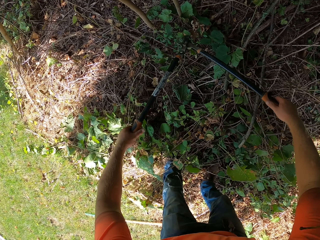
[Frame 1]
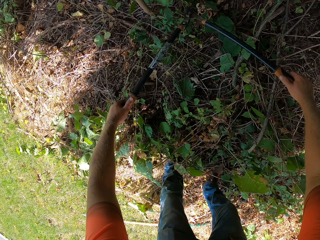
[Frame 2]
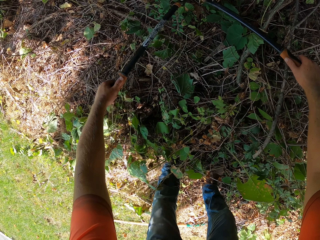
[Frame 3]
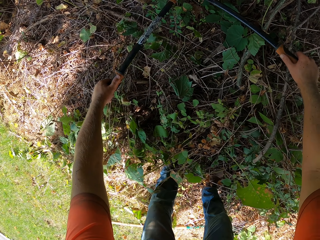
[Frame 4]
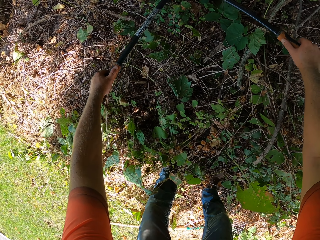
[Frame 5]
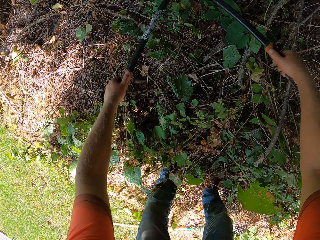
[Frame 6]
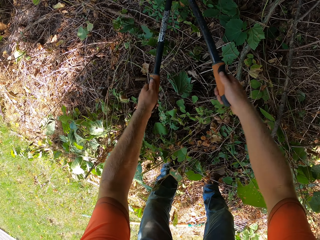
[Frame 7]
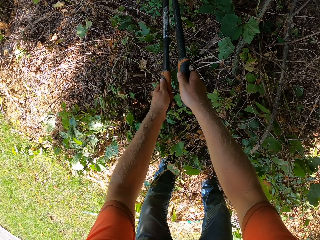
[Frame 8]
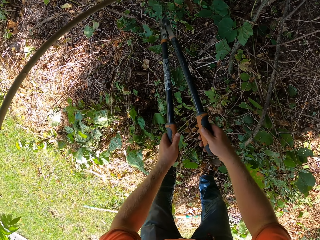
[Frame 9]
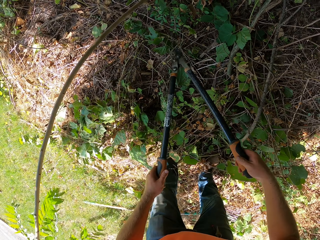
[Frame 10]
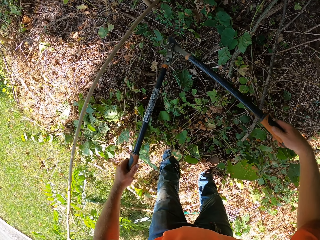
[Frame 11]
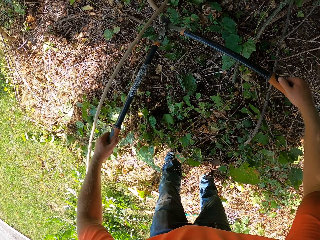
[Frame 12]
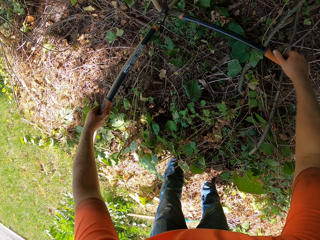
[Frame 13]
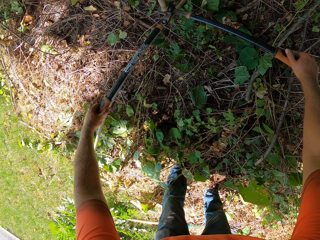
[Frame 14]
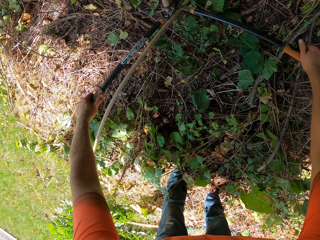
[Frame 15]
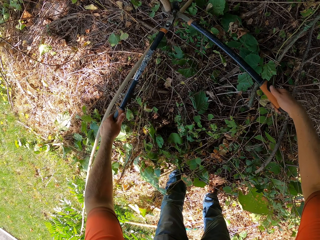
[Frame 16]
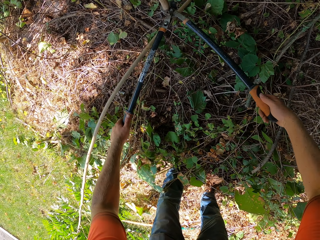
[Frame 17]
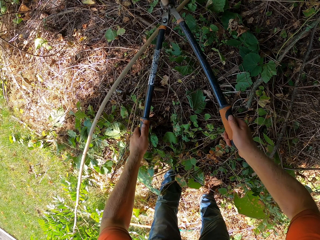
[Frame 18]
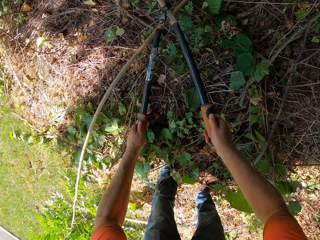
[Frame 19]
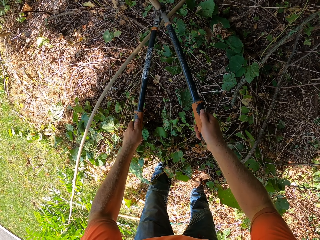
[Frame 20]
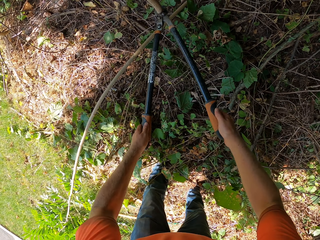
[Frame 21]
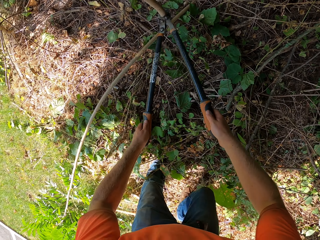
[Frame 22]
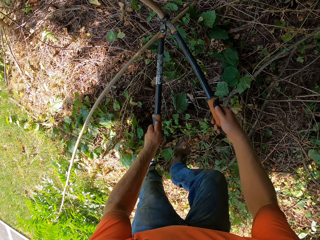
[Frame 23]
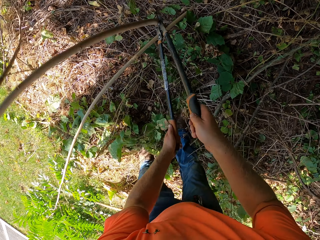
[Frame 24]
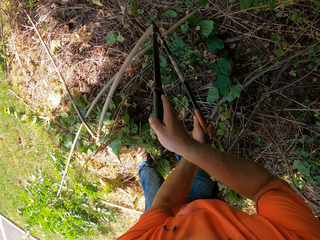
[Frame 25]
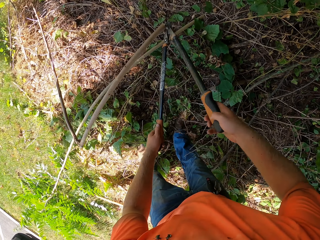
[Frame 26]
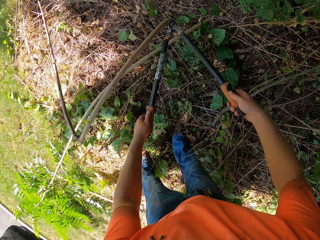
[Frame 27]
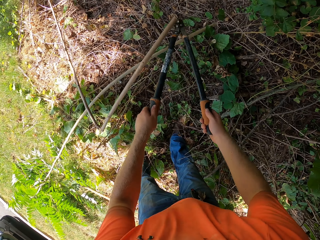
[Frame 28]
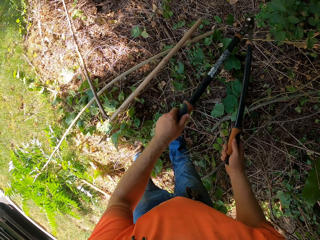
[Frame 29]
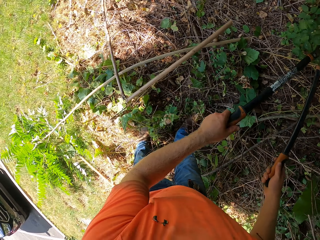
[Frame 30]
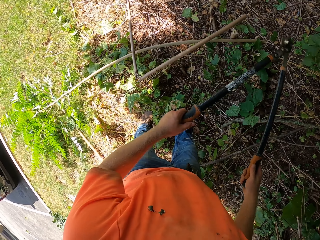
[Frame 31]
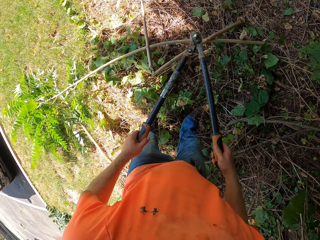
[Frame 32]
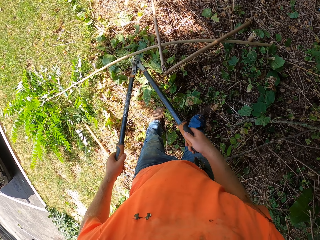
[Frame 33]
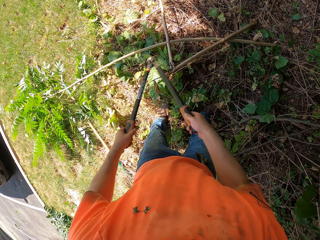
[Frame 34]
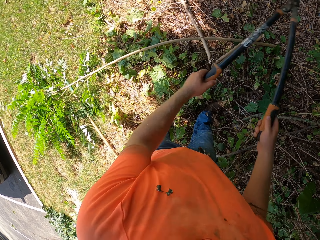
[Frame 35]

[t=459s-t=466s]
The camera wearer trims the plants with the pair of secateurs in both hands.

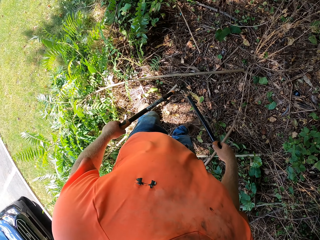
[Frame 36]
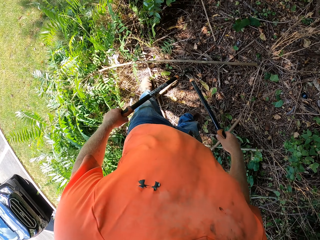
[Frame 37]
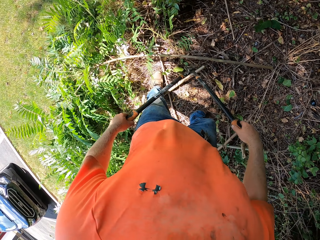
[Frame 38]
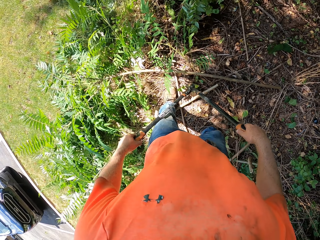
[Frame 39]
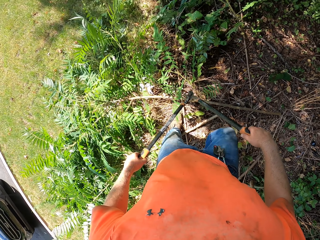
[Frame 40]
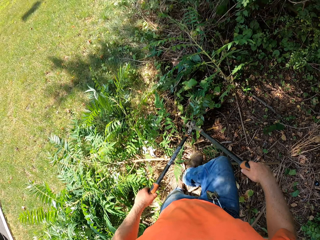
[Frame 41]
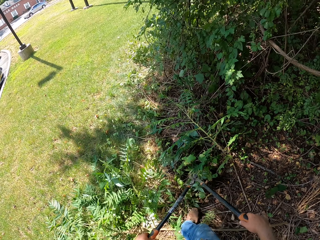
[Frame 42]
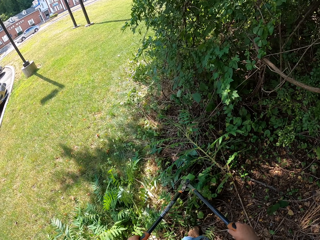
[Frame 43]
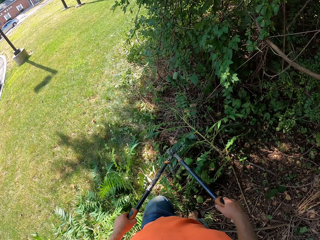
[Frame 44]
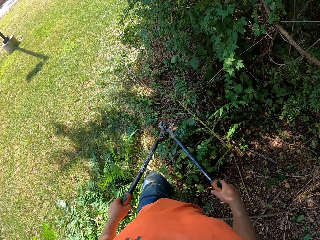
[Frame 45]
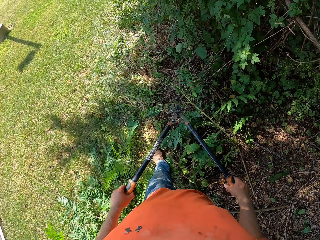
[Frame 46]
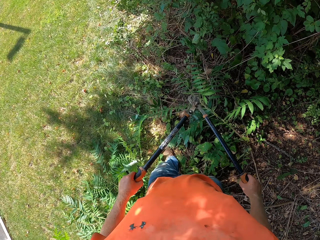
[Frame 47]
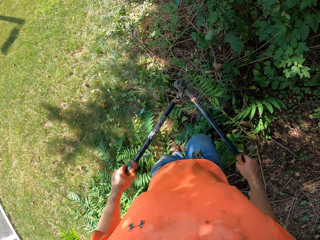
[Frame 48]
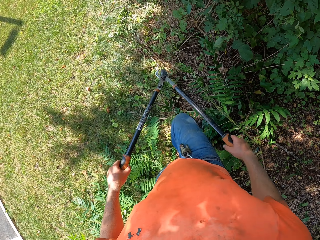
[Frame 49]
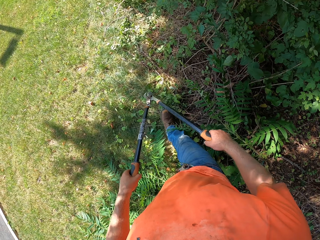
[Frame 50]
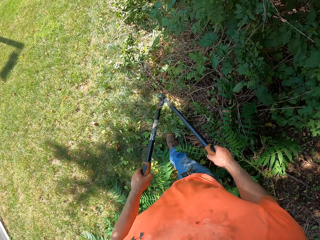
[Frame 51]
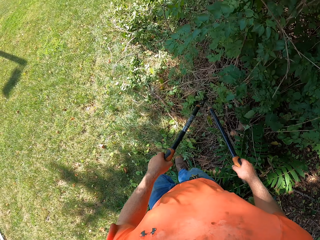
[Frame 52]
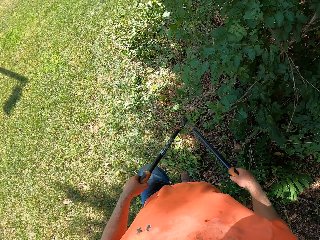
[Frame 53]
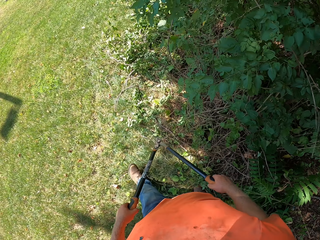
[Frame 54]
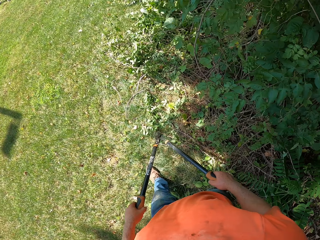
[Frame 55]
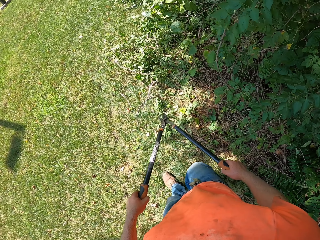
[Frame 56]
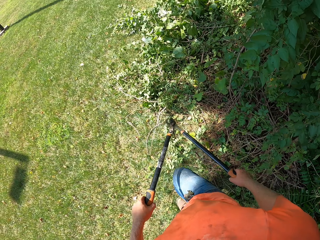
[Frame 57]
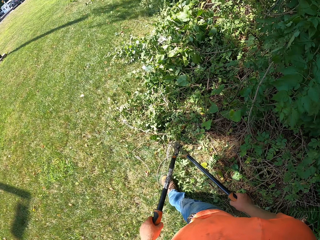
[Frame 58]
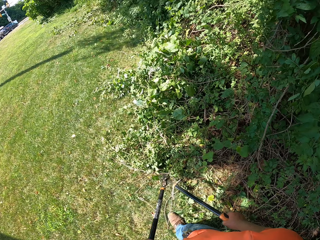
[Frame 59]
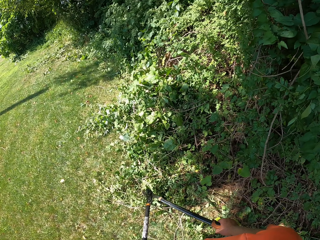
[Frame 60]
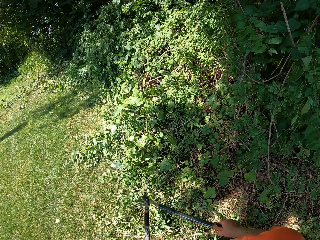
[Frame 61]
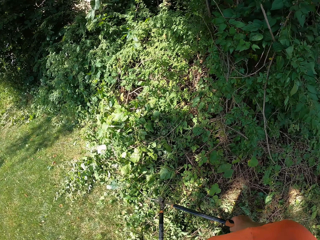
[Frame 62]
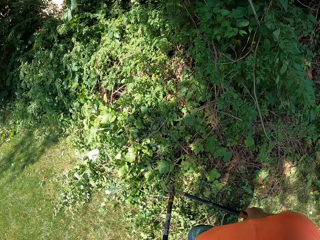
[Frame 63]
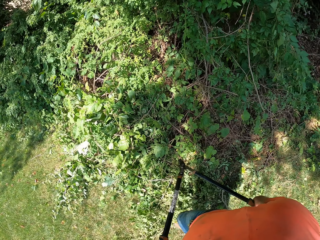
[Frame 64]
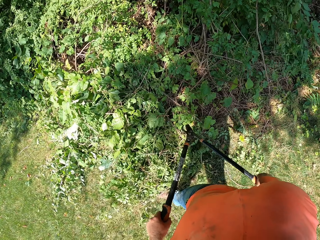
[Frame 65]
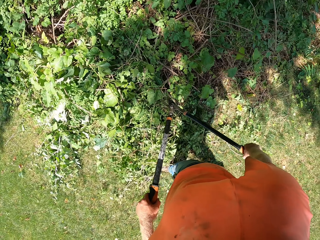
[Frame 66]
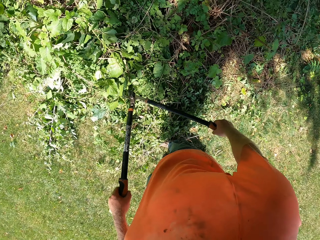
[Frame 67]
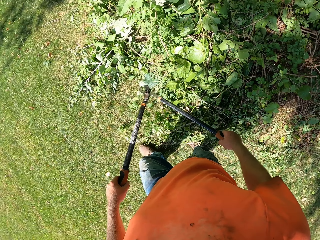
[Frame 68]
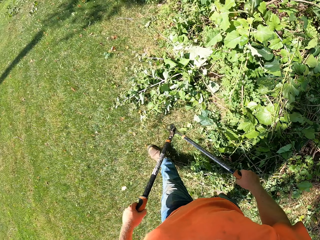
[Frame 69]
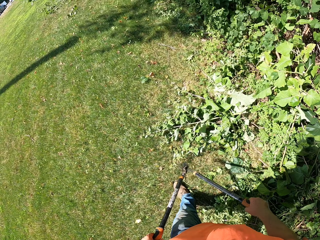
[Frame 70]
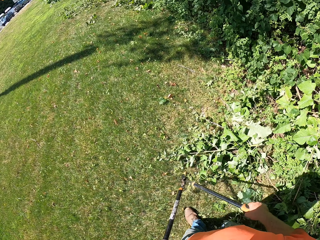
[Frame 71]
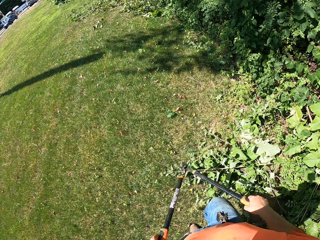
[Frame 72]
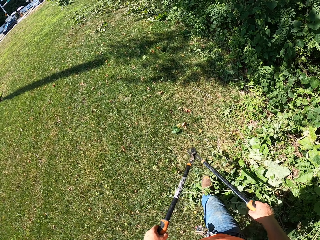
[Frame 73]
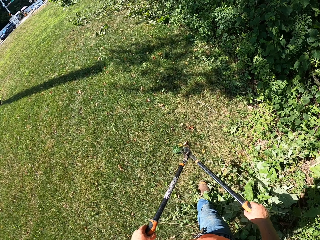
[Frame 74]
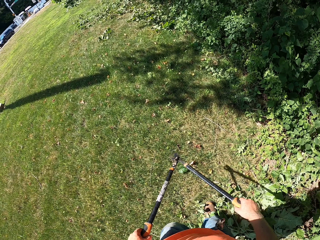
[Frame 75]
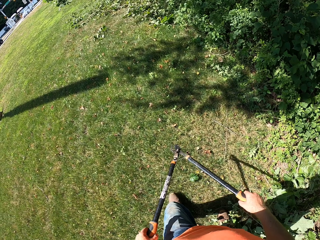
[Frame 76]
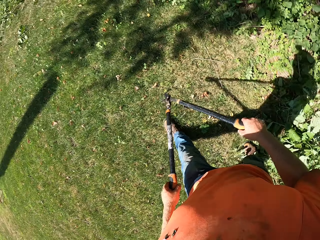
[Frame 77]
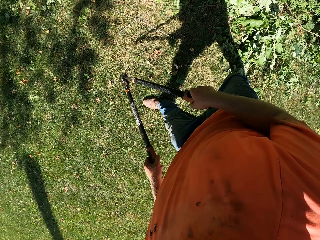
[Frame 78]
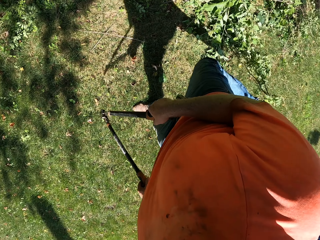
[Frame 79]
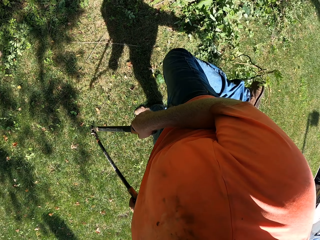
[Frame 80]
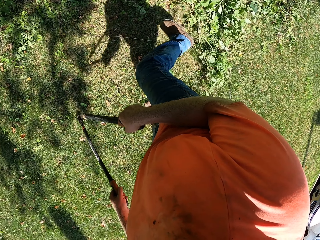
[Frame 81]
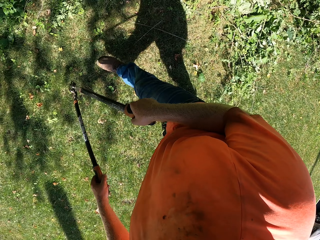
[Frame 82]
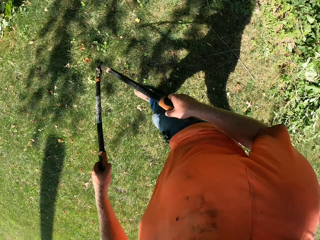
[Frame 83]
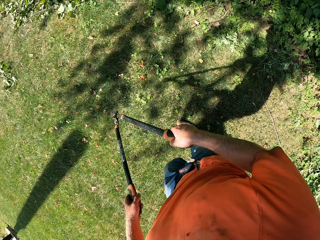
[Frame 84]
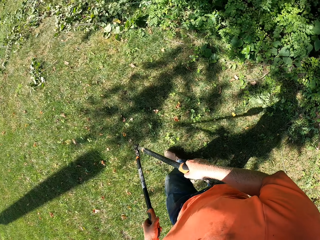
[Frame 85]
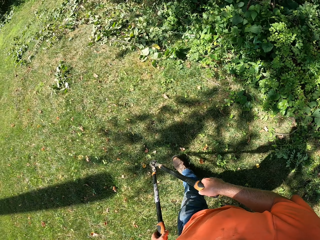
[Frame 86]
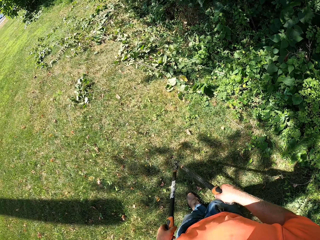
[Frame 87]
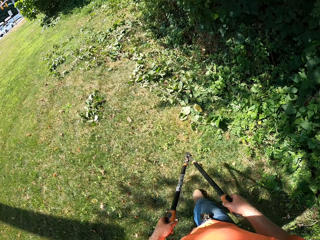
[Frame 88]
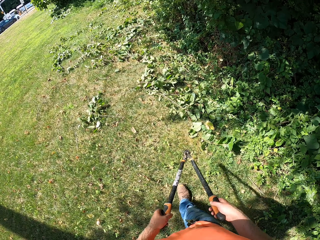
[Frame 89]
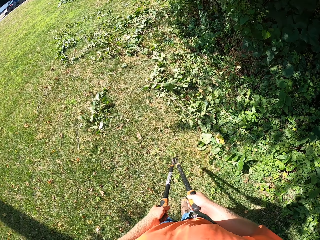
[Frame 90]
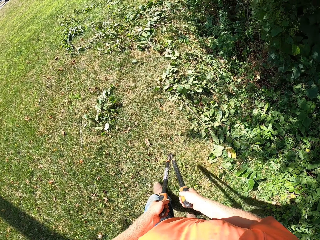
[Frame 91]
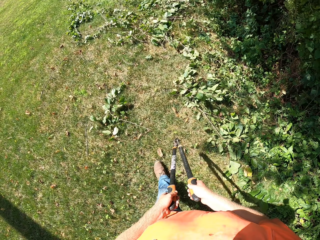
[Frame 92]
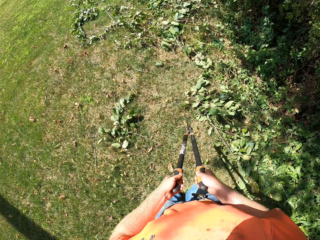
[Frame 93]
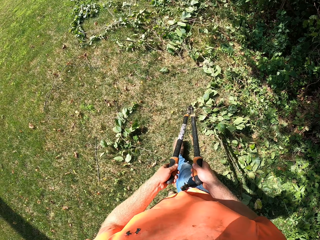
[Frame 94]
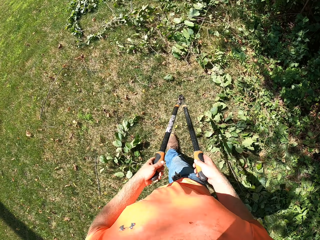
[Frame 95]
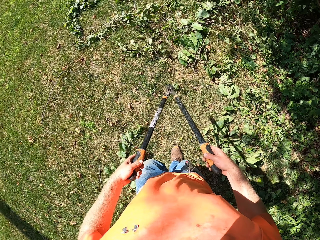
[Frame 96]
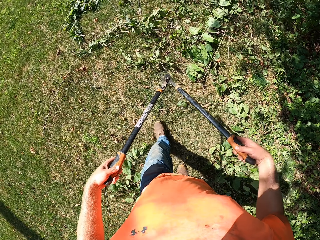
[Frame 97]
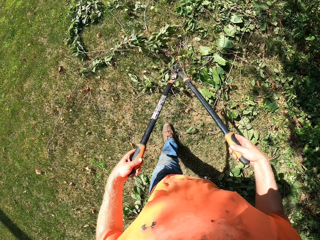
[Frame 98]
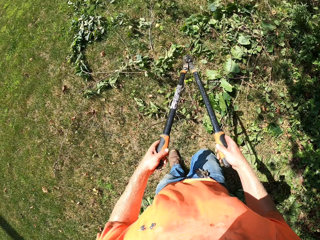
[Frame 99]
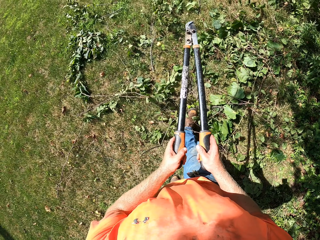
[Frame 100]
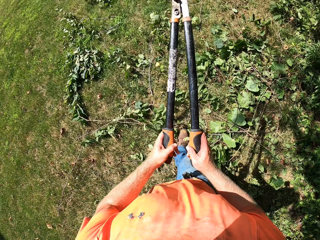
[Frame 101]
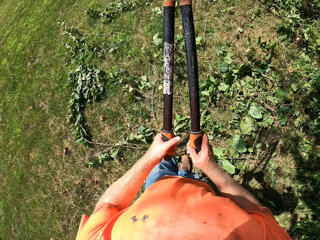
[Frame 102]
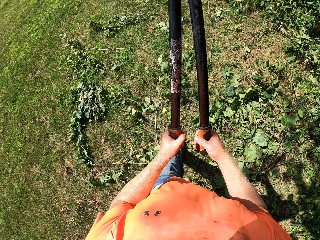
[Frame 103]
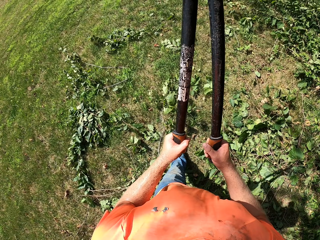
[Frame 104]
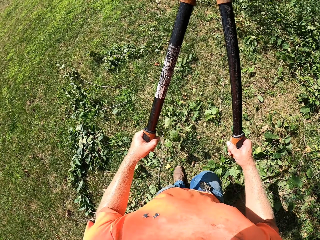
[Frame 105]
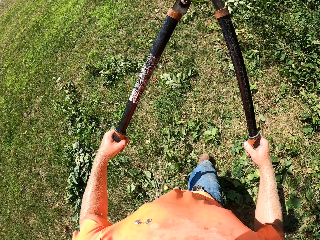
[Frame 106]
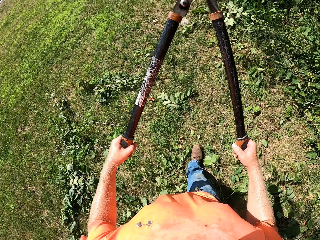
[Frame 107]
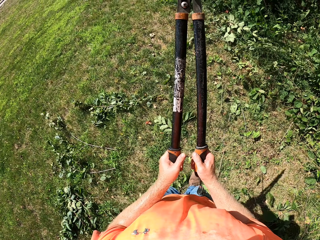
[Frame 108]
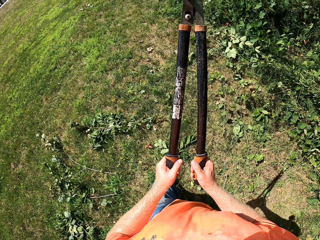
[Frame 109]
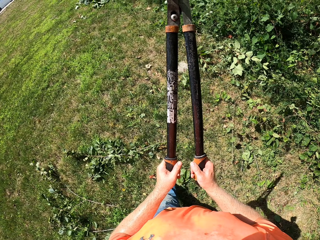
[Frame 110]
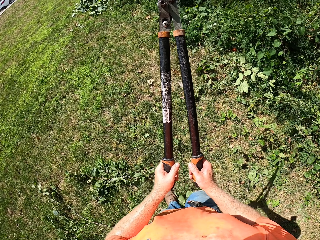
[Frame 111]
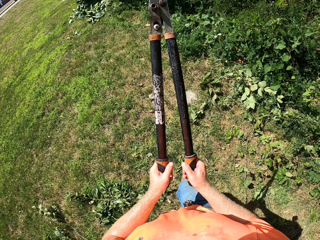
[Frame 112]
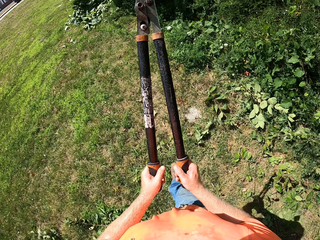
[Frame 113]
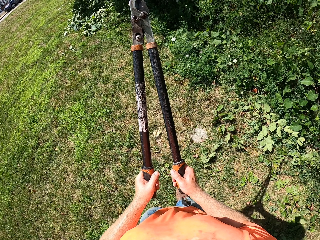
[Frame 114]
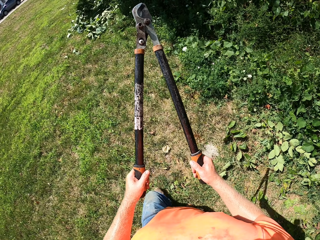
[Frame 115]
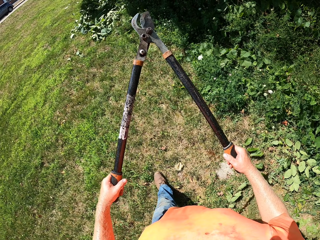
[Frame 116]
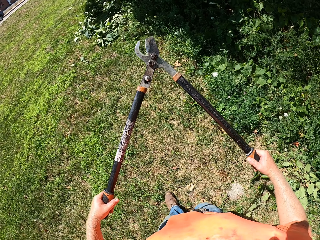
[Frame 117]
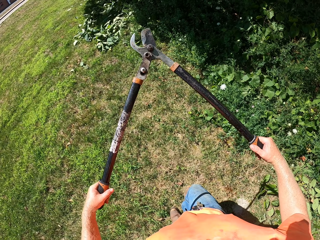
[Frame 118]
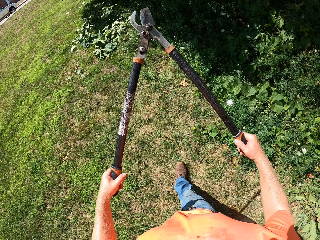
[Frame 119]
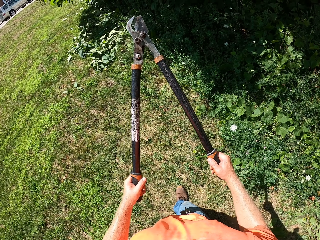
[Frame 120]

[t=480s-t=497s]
The camera wearer walks towards some plants. They toy with the pair of secateurs with both hands.
